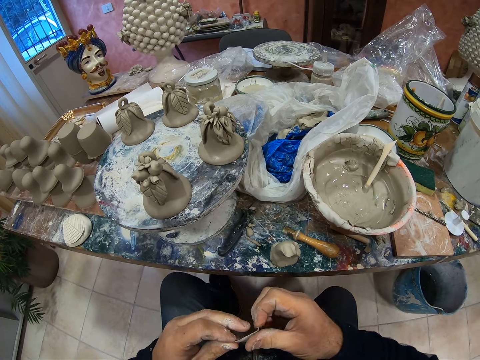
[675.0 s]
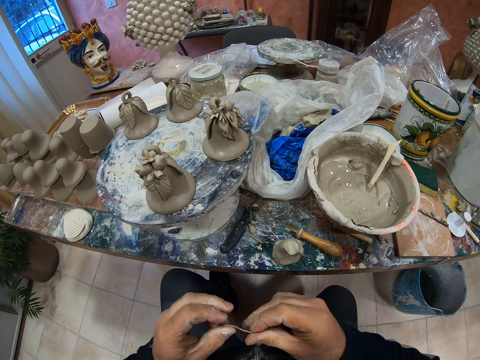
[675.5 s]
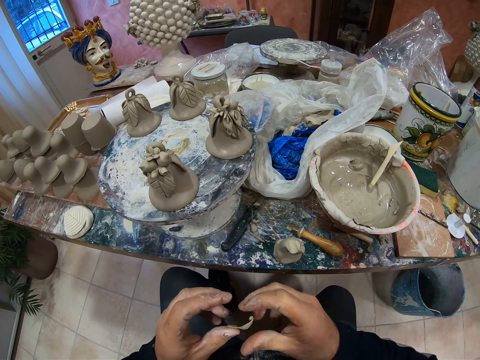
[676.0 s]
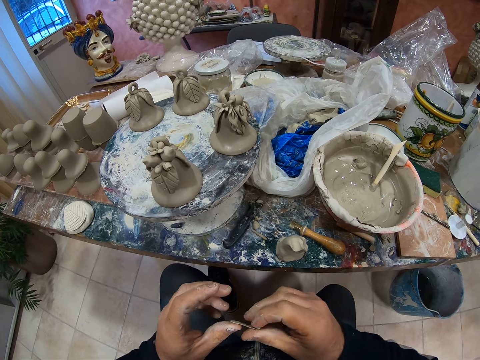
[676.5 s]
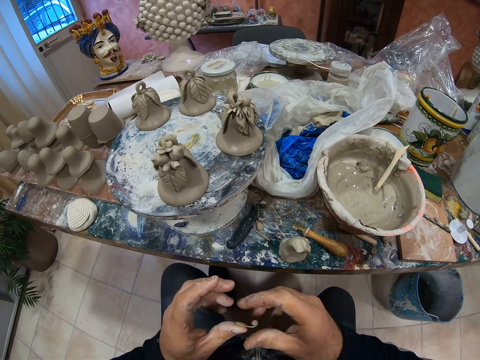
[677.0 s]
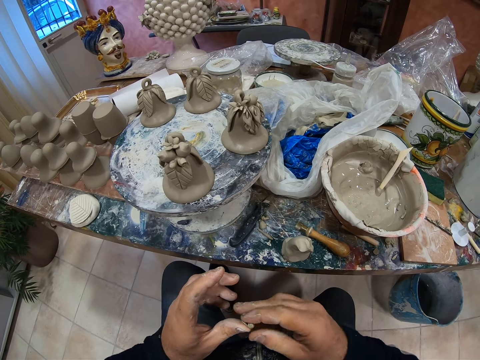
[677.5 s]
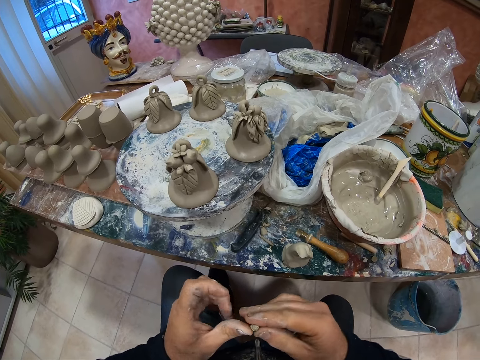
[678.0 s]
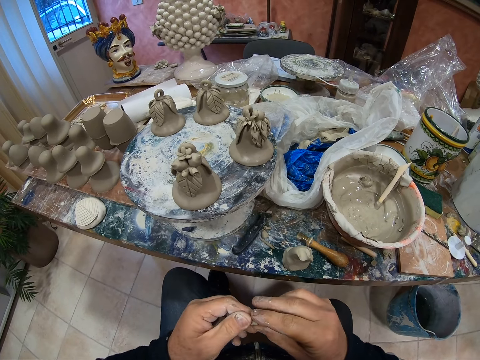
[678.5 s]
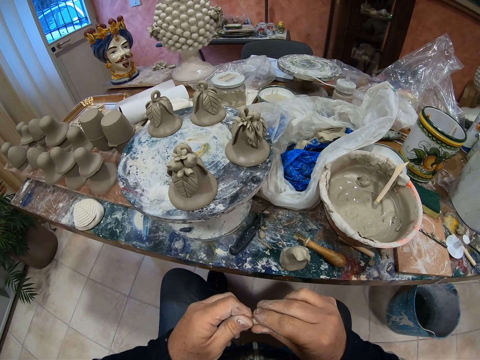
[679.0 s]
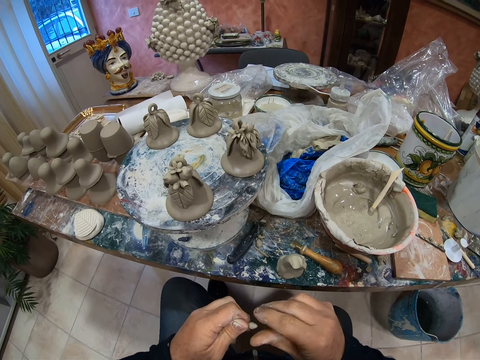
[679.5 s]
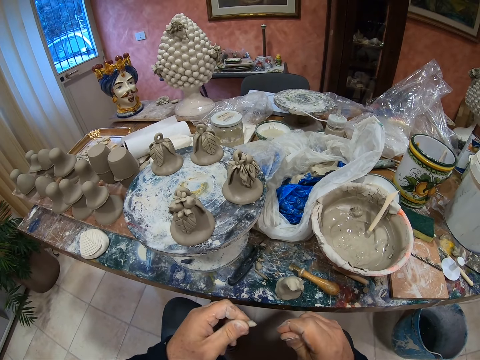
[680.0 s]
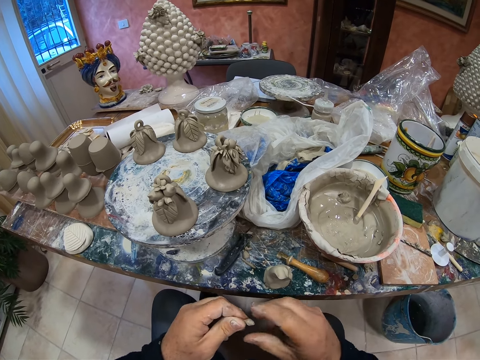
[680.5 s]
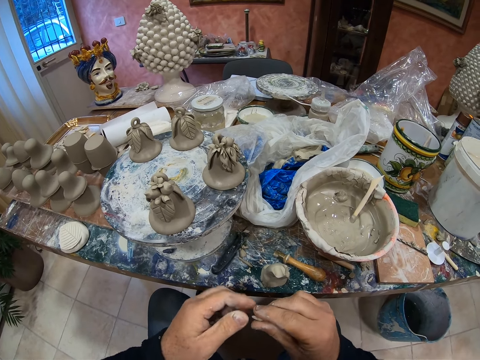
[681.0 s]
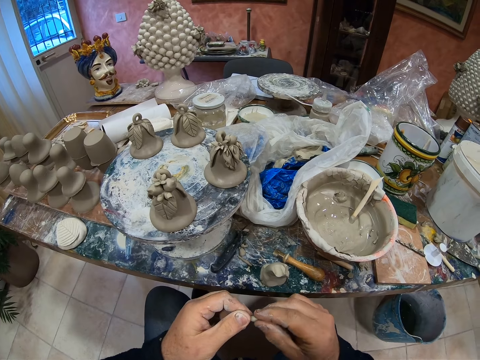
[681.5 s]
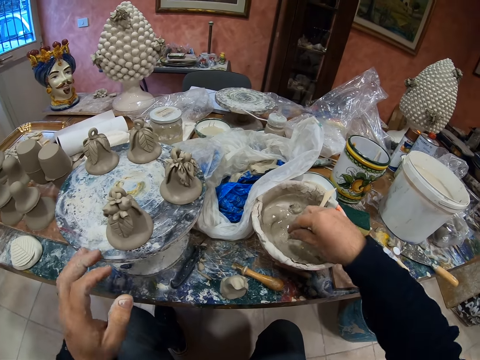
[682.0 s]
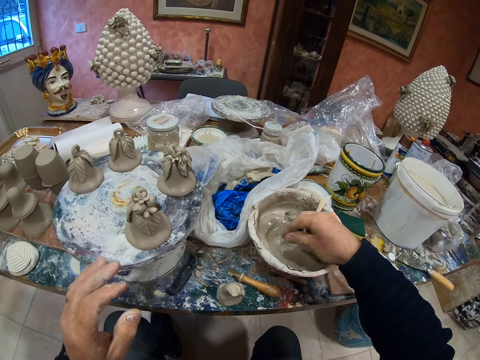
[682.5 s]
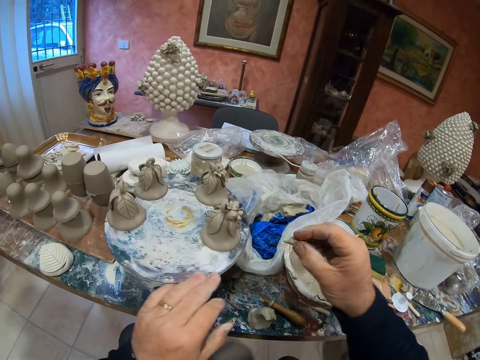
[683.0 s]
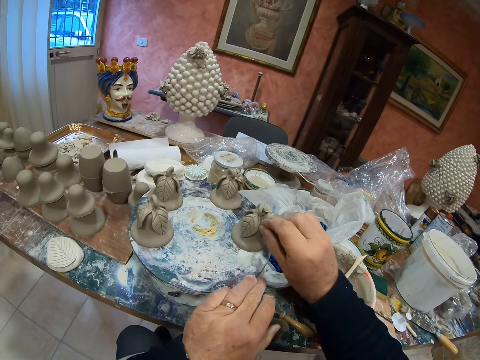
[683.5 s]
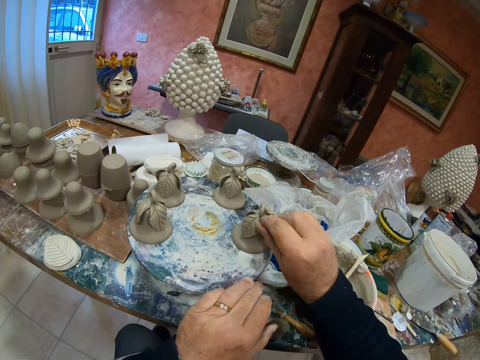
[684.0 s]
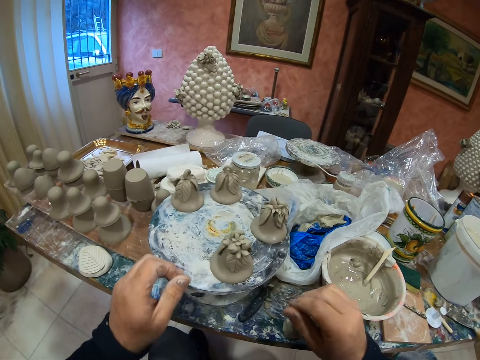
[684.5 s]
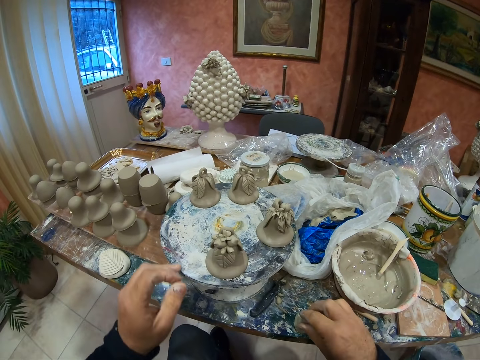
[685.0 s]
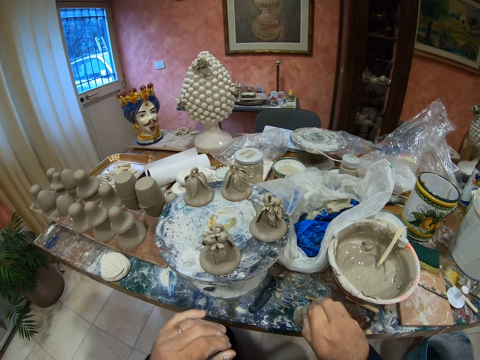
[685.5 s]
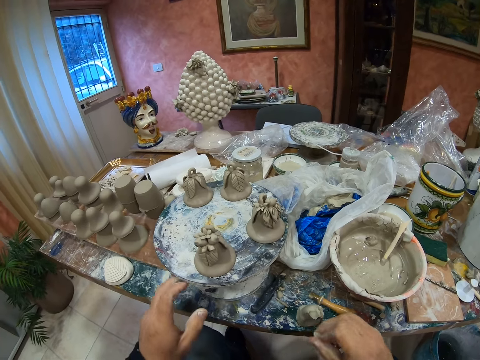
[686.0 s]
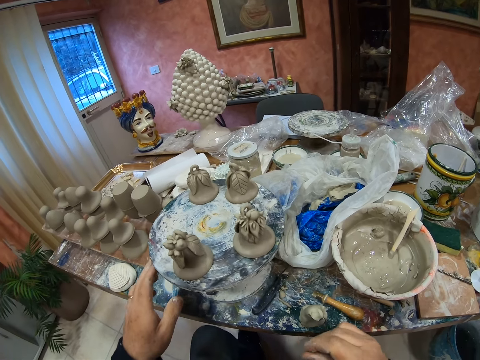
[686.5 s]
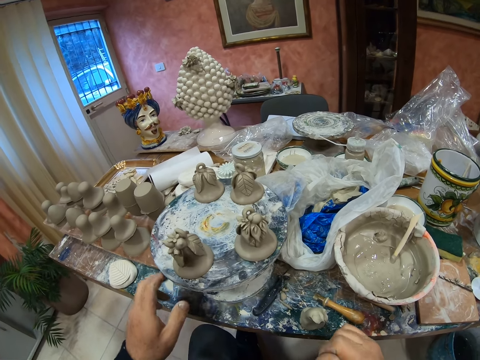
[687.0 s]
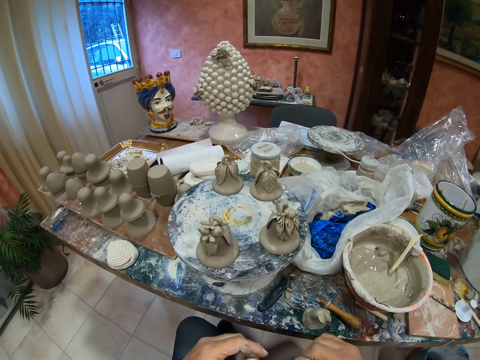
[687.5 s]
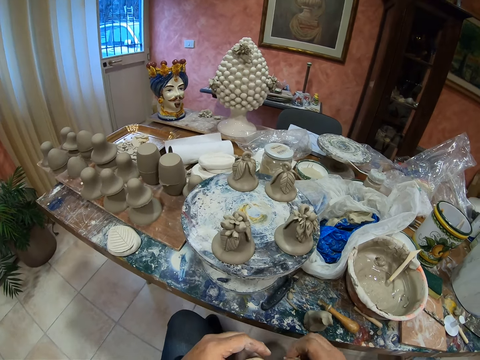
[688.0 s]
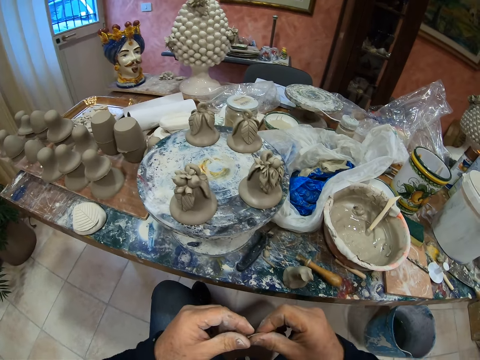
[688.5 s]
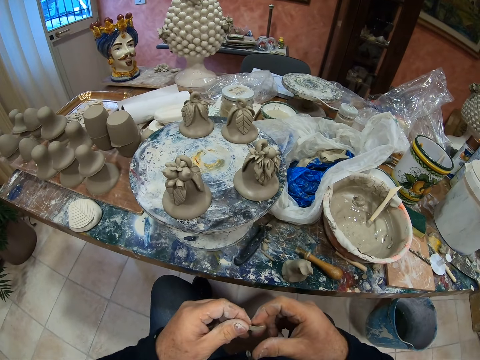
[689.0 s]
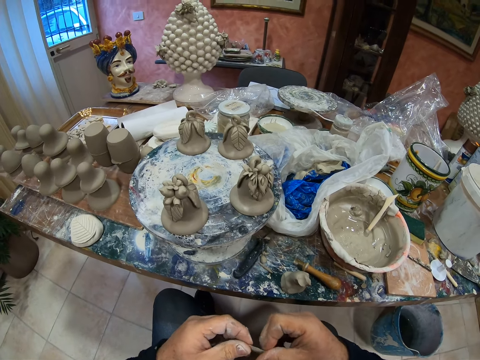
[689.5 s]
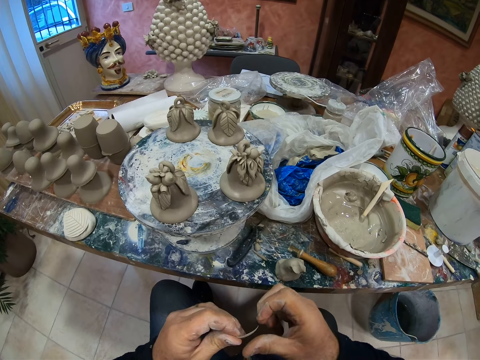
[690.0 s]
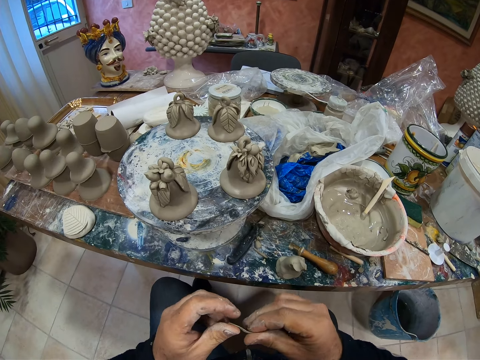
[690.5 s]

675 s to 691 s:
The camera wearer rolls the paste or clay with his hand. He dips the clay in the clay water. He attaches the small clay to the clay portrait. He cuts the clay. He molds the clay.

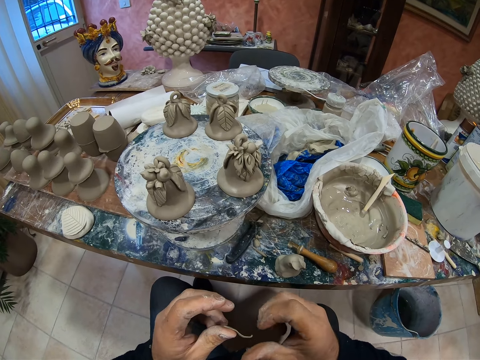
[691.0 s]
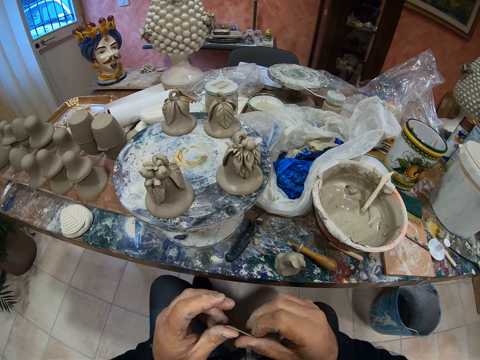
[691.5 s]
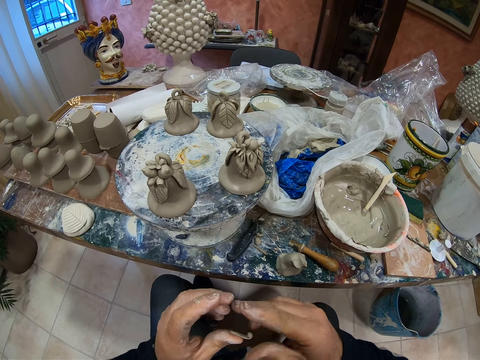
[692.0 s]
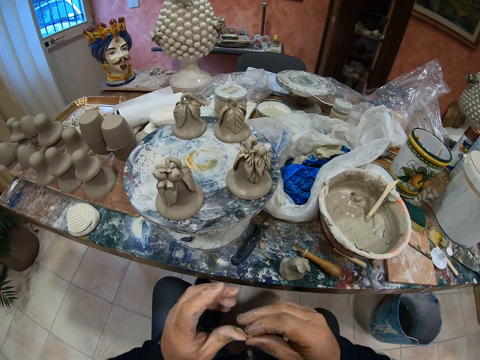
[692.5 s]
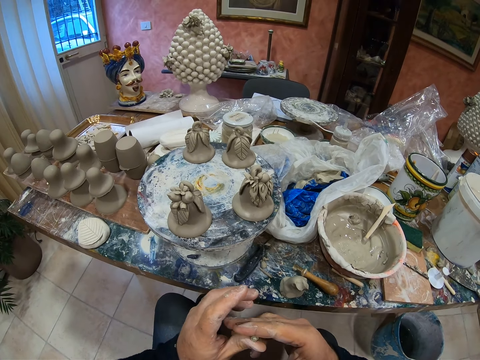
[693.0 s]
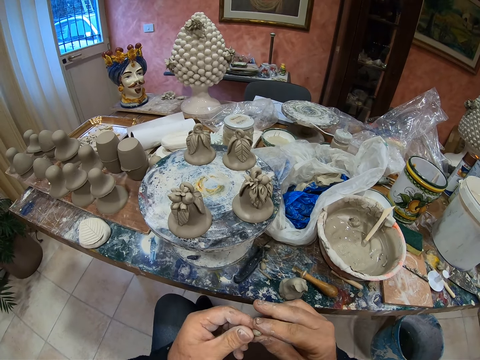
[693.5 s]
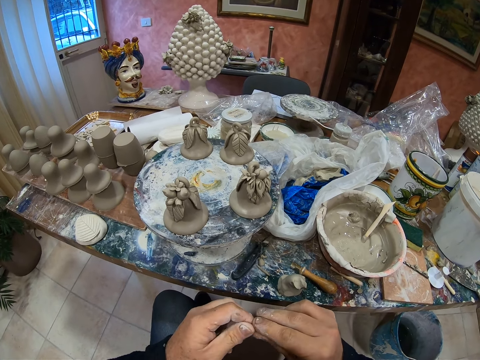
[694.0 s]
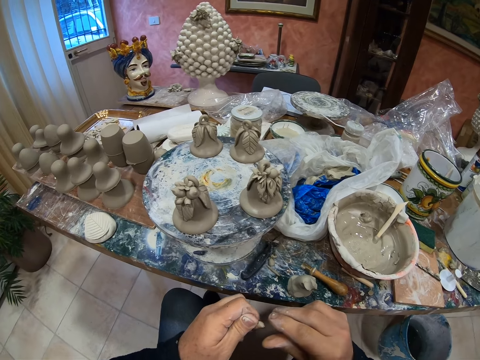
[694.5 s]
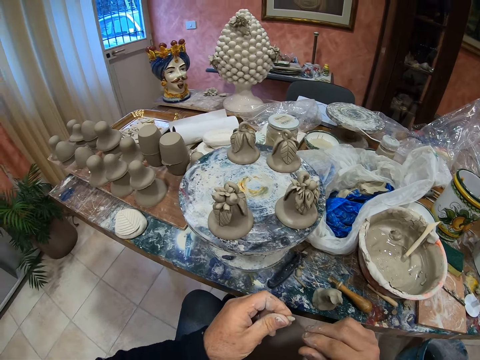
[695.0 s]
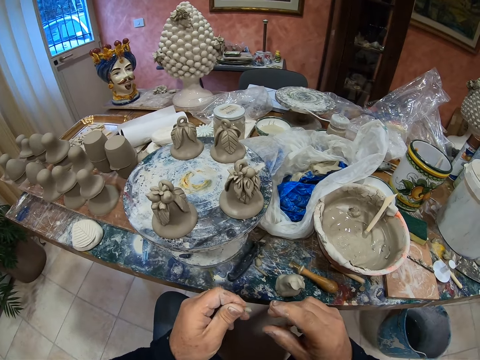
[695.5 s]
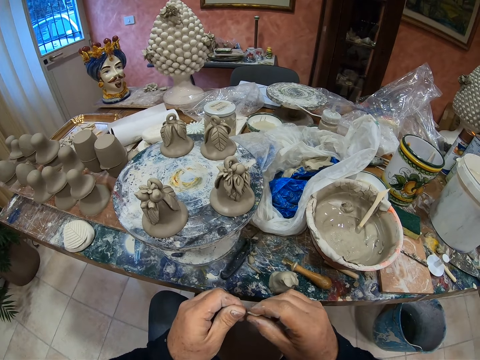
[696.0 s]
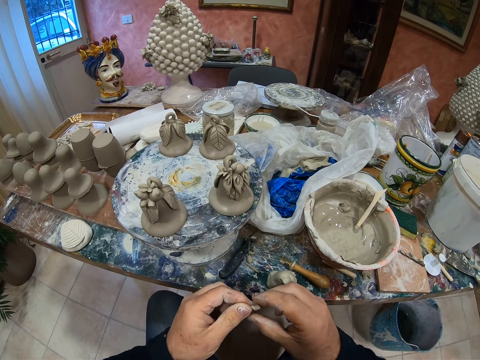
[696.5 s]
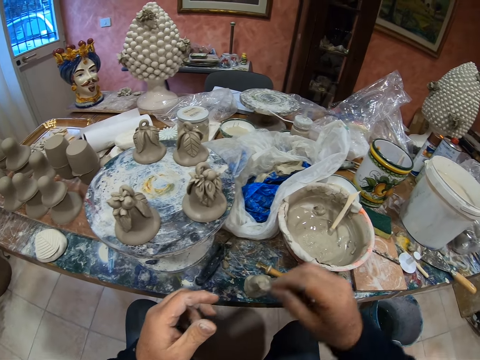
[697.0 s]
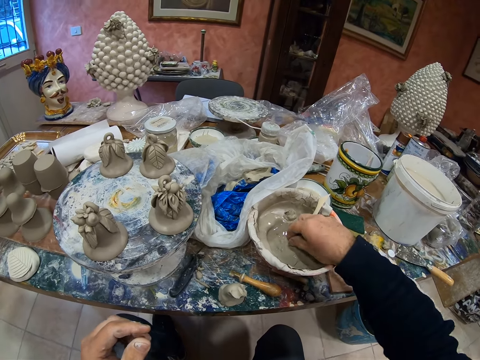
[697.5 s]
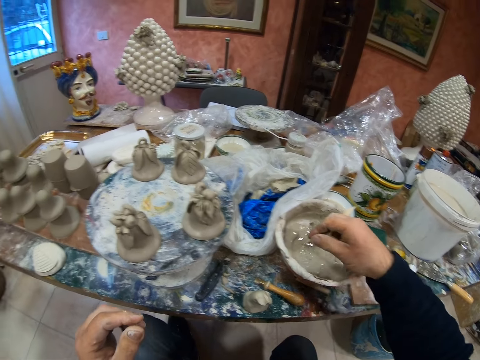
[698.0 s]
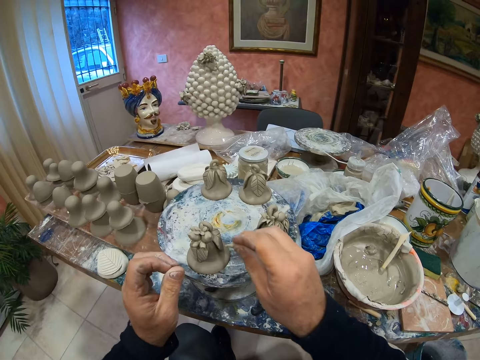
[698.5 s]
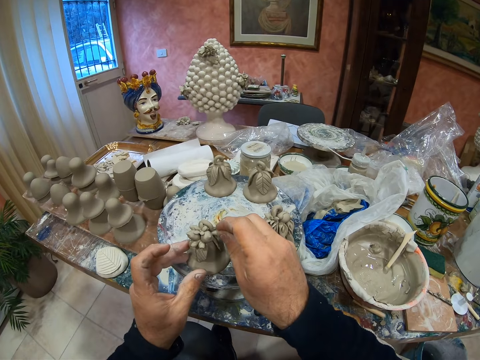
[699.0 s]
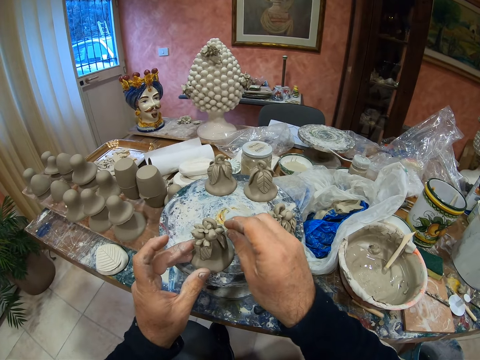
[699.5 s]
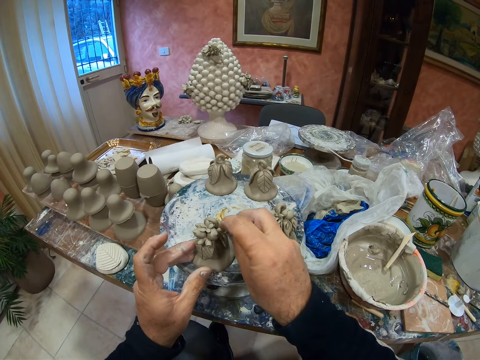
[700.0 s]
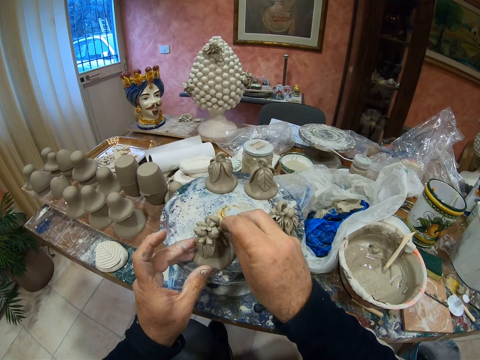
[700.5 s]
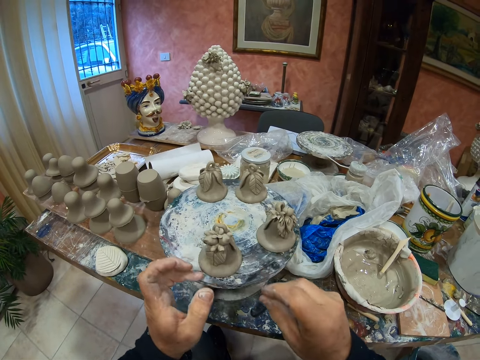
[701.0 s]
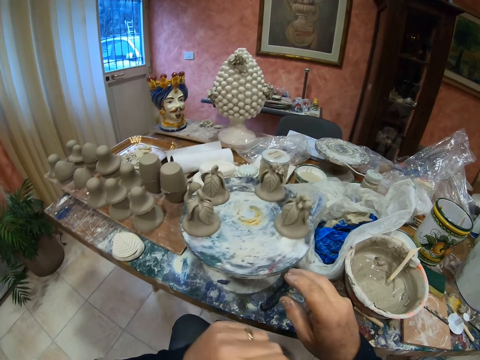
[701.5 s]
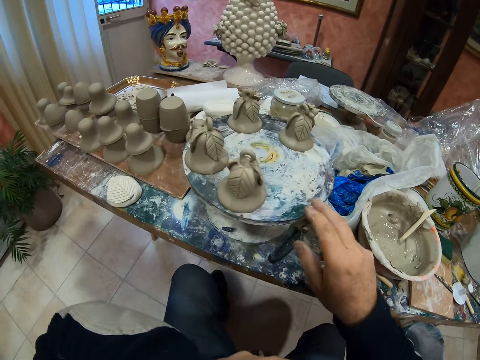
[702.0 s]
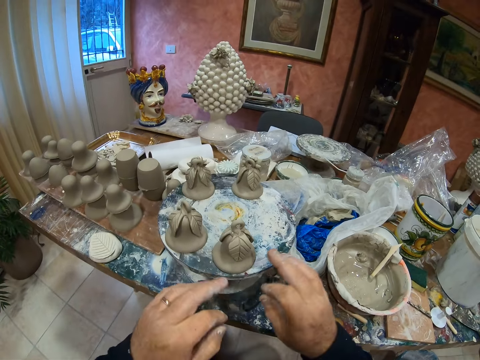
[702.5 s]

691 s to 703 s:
The camera wearer dips the clay in the clay water. They attach the small clay to the clay portrait. They rotate the clay portrait table. They touch their nose.
